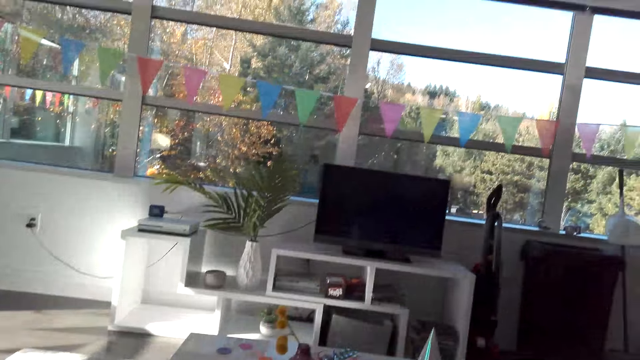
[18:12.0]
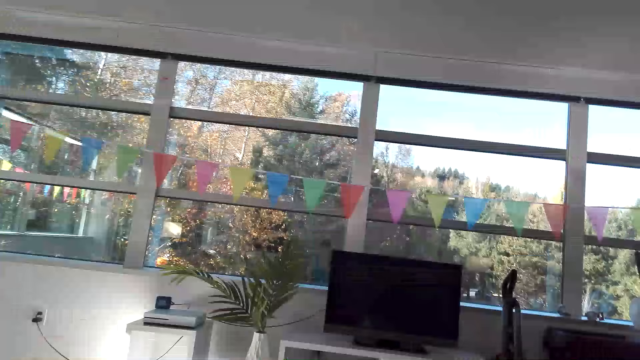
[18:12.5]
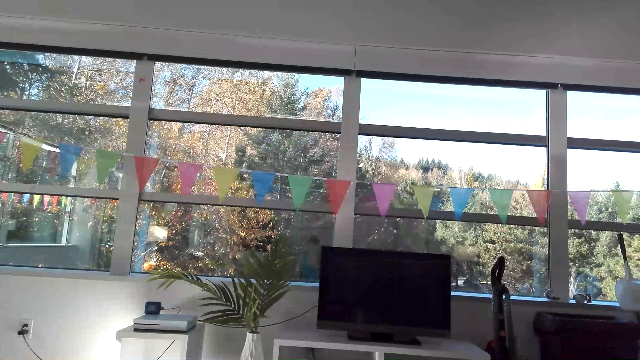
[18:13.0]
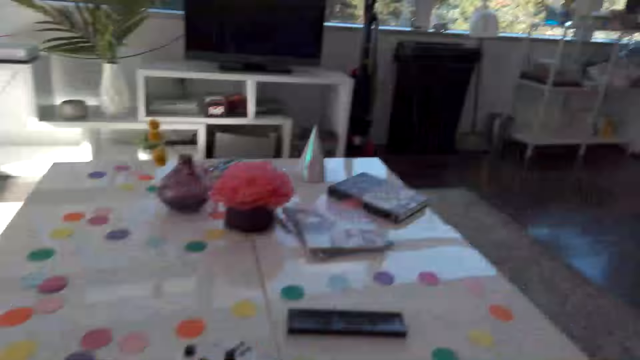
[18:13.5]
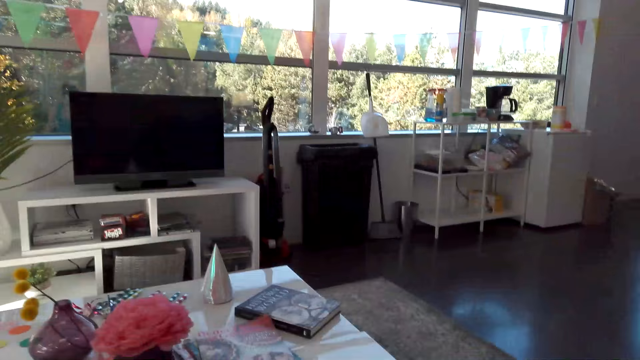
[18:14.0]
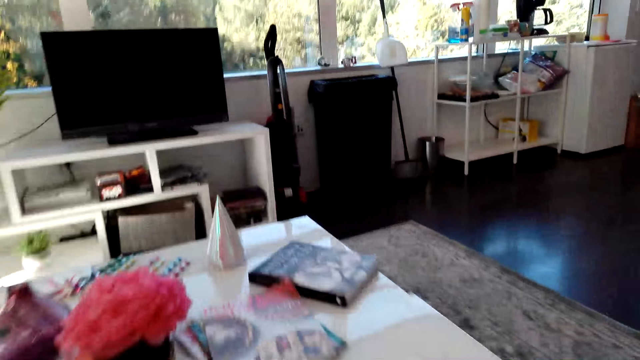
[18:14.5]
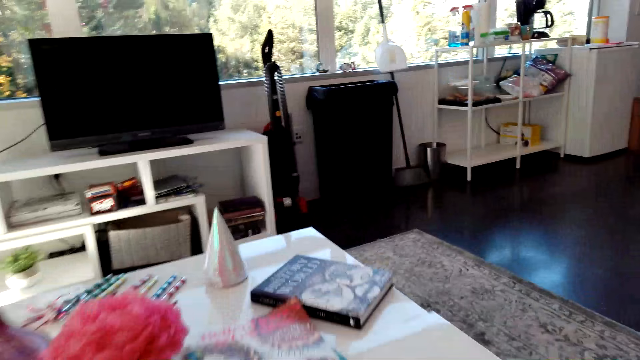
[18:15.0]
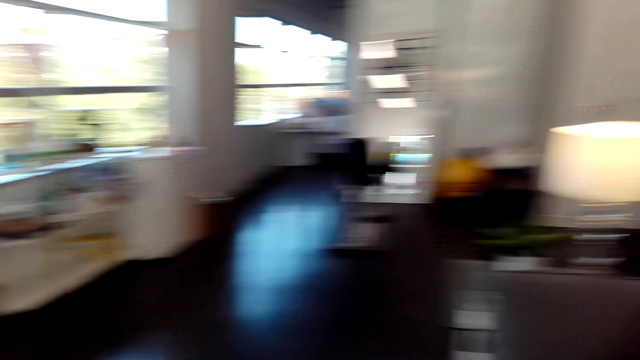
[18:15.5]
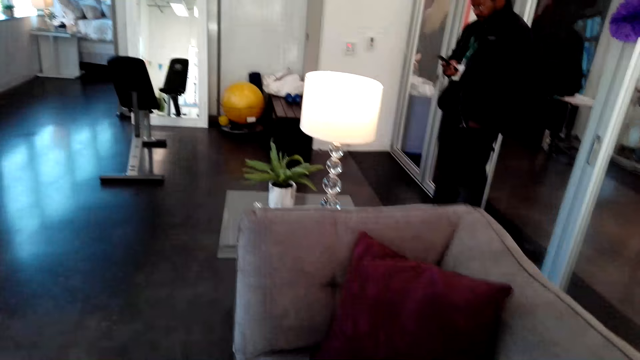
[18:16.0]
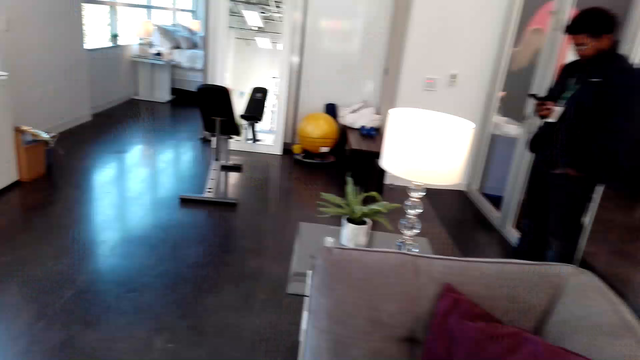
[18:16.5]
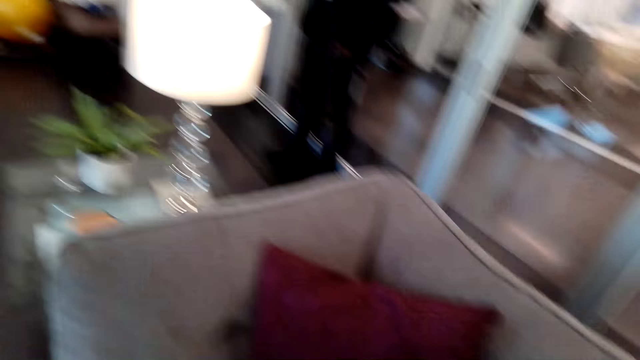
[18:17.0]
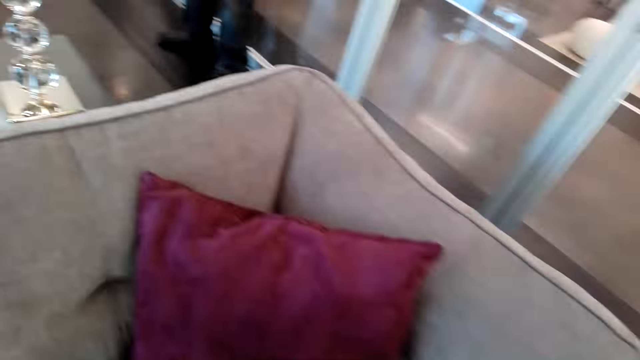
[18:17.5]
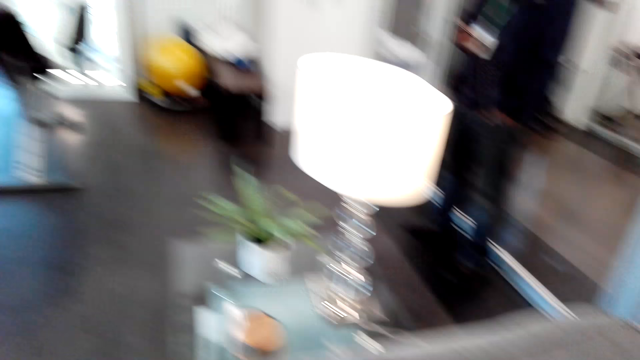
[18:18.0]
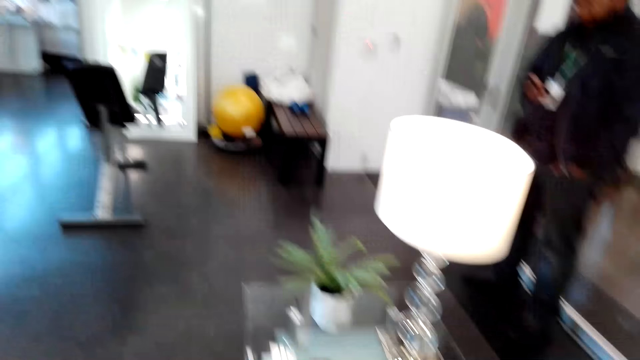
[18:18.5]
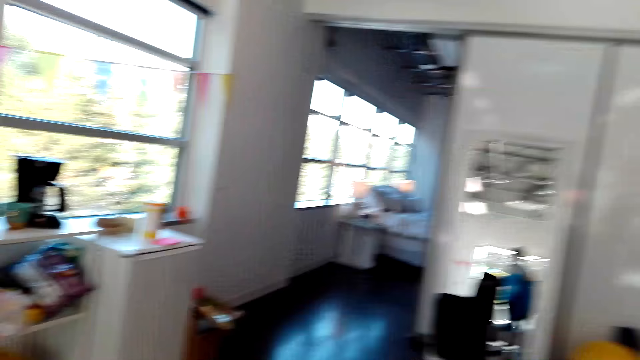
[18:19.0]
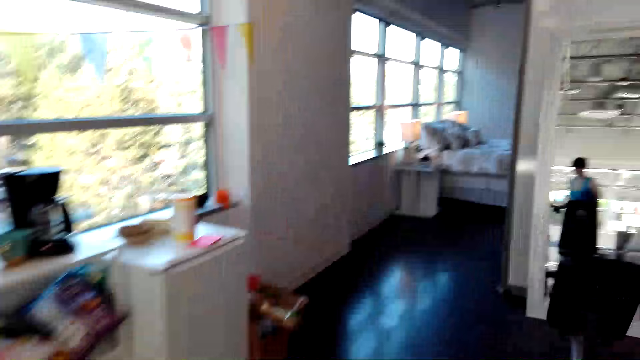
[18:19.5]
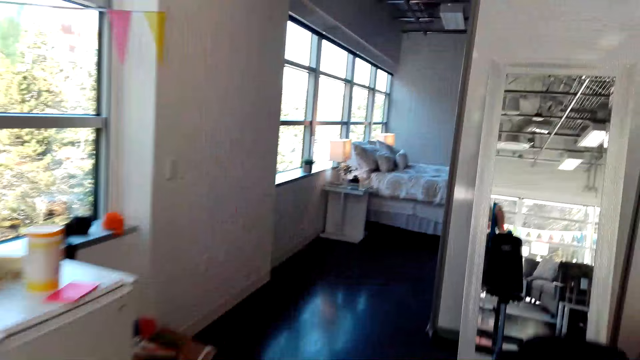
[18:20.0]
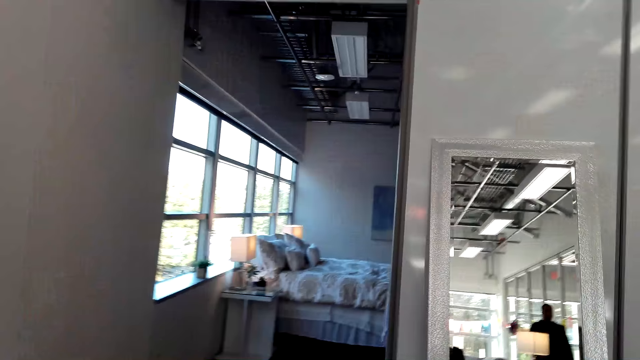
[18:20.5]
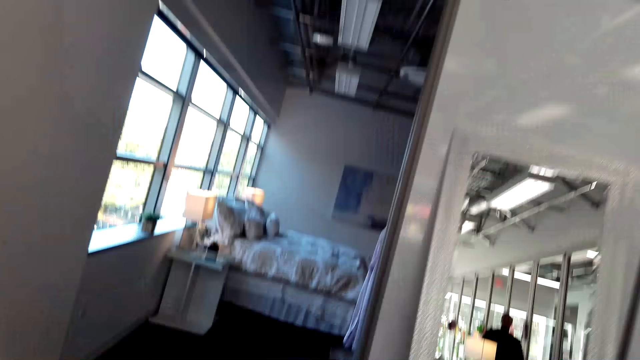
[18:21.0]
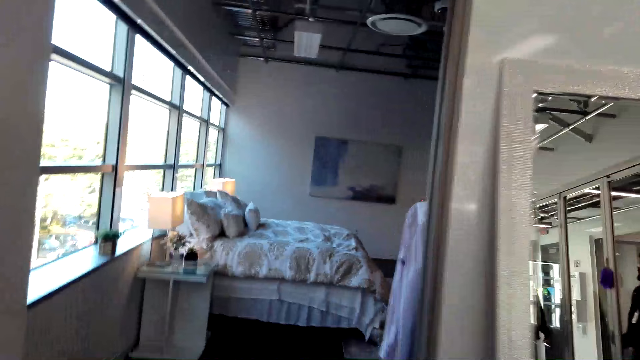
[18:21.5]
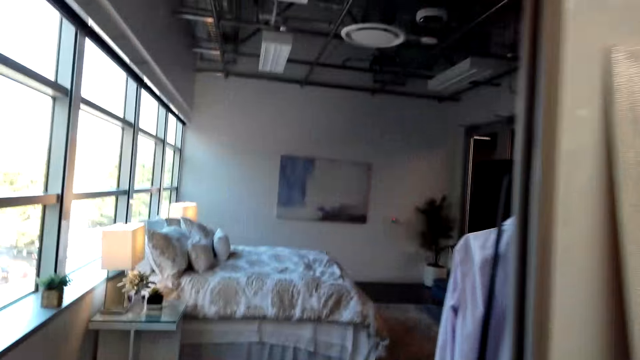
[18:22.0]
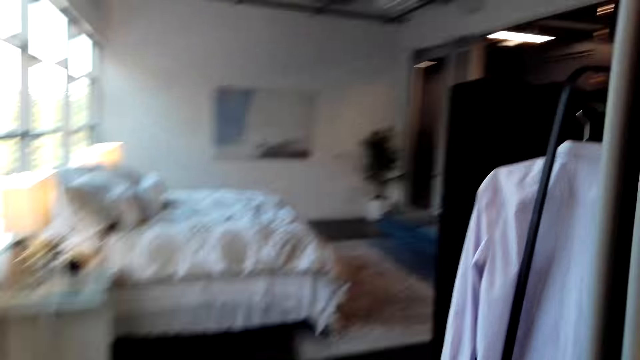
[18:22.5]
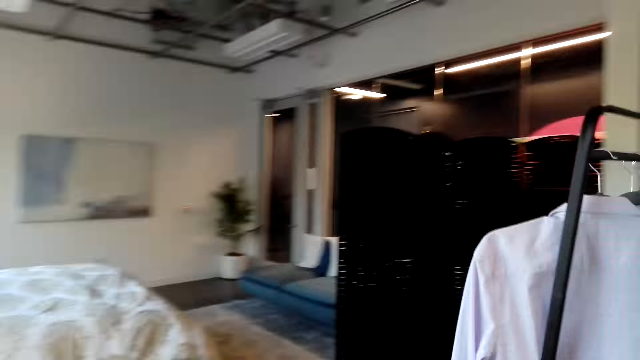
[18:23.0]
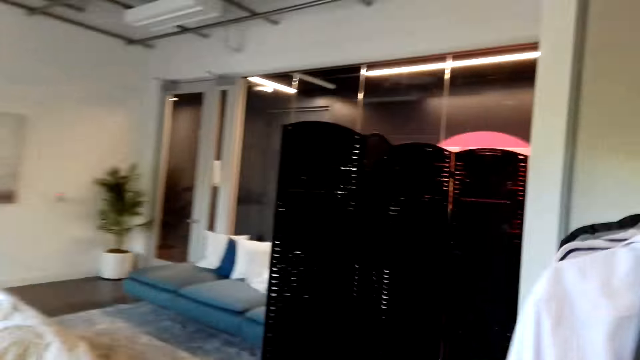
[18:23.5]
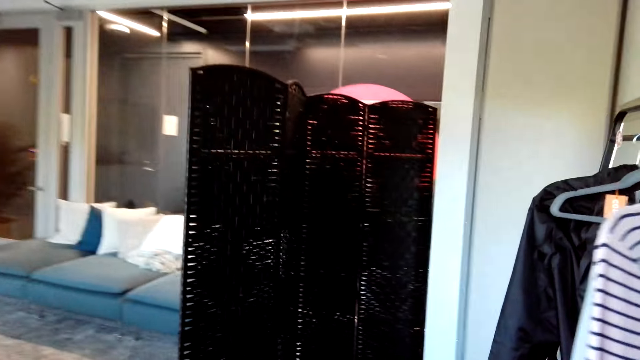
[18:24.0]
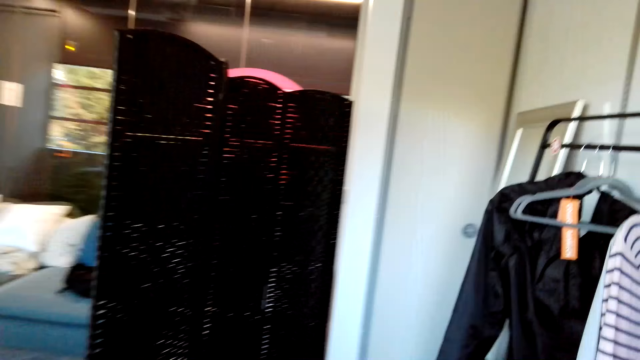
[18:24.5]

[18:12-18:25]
The camera wearer walks in the house. A man stands in the room. The camera wearer walks around the room.

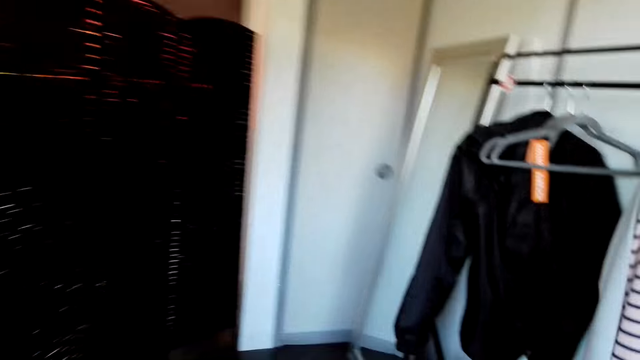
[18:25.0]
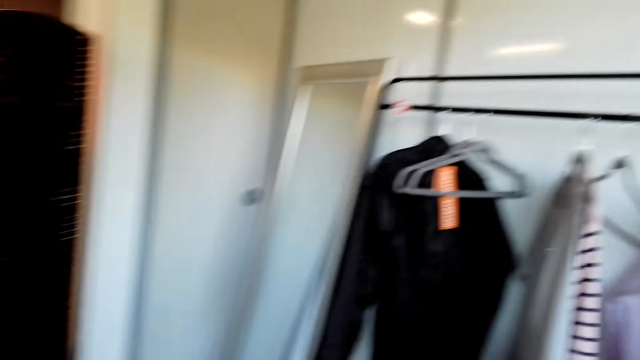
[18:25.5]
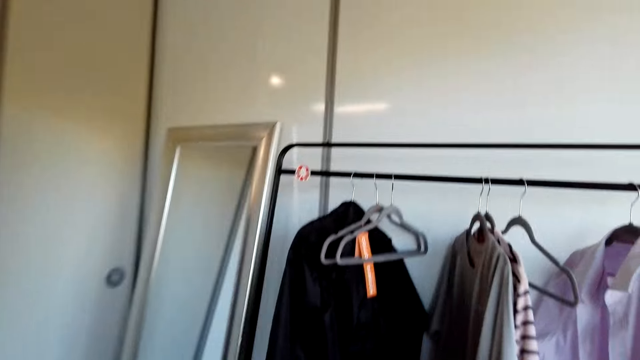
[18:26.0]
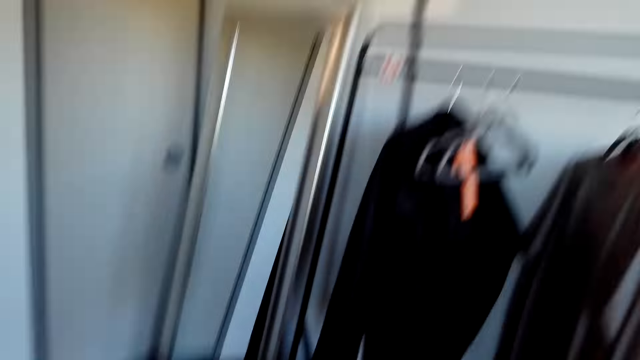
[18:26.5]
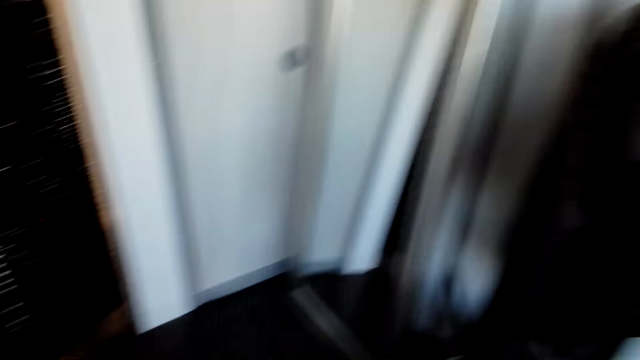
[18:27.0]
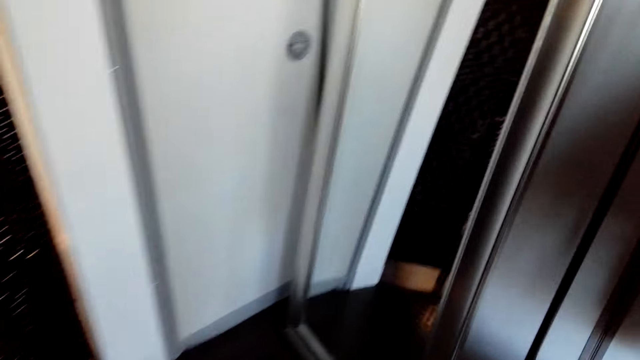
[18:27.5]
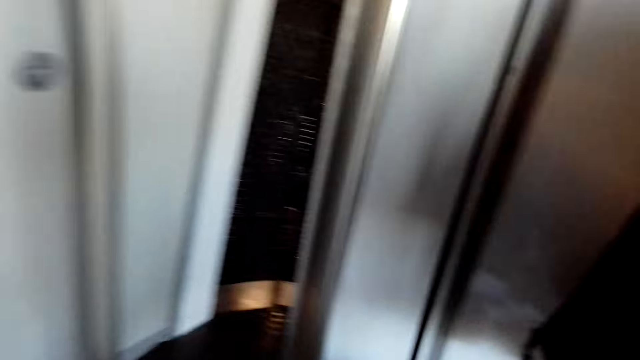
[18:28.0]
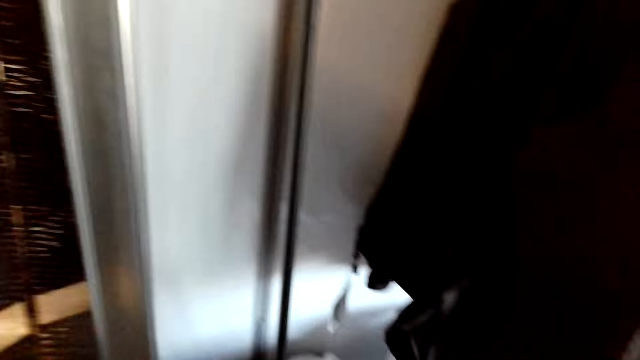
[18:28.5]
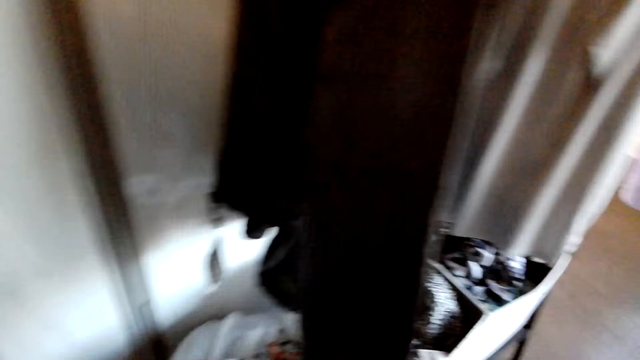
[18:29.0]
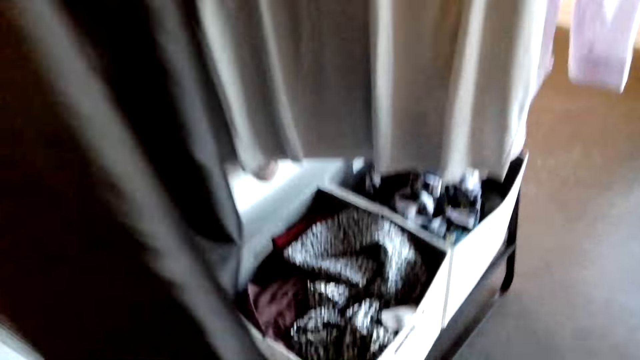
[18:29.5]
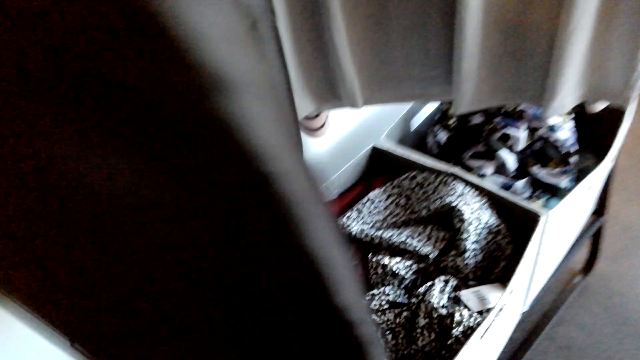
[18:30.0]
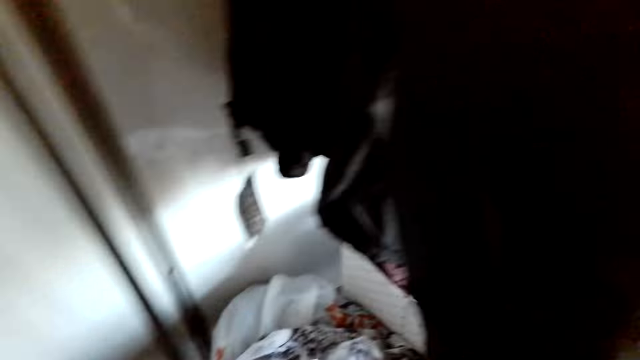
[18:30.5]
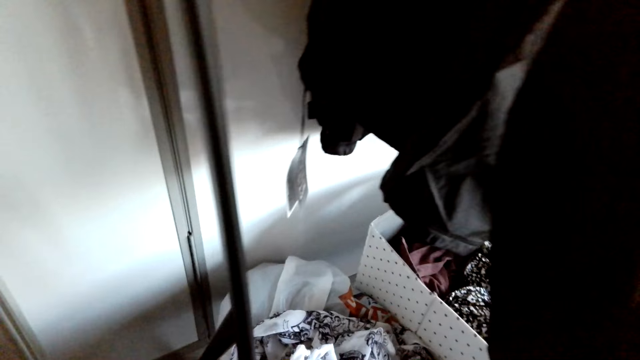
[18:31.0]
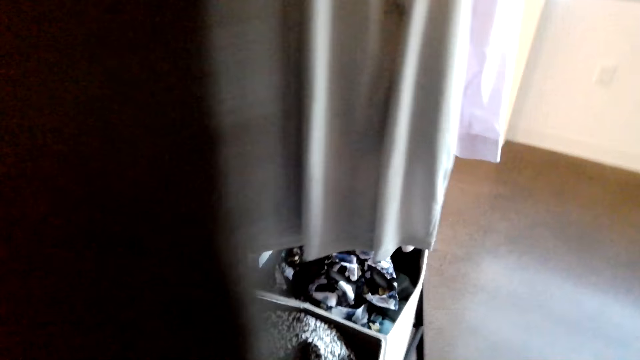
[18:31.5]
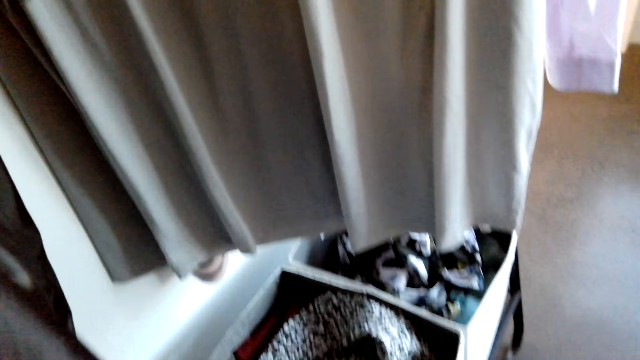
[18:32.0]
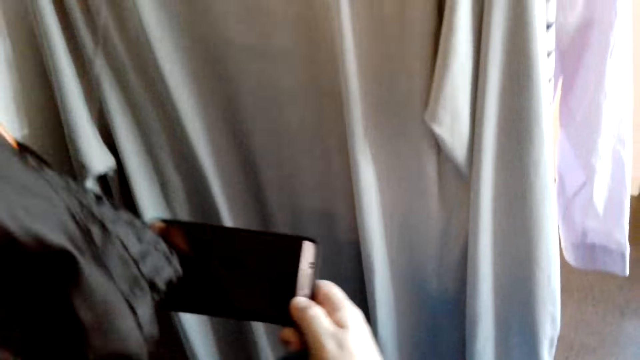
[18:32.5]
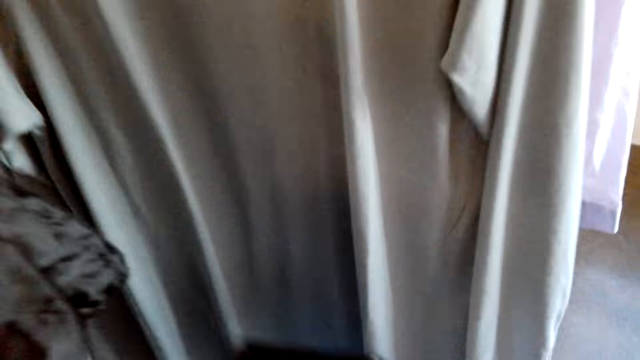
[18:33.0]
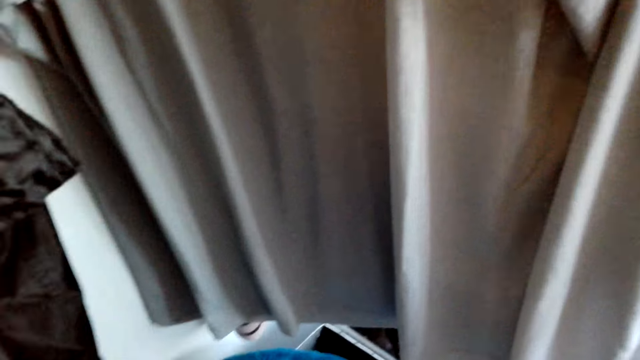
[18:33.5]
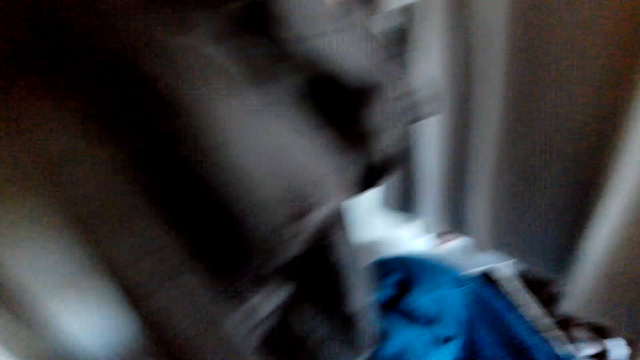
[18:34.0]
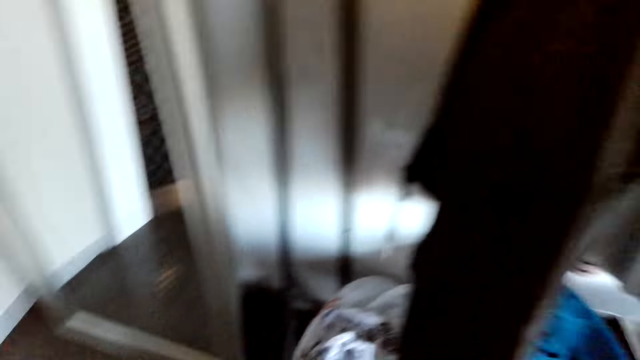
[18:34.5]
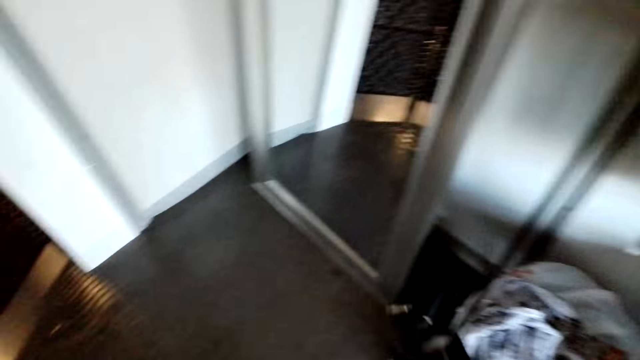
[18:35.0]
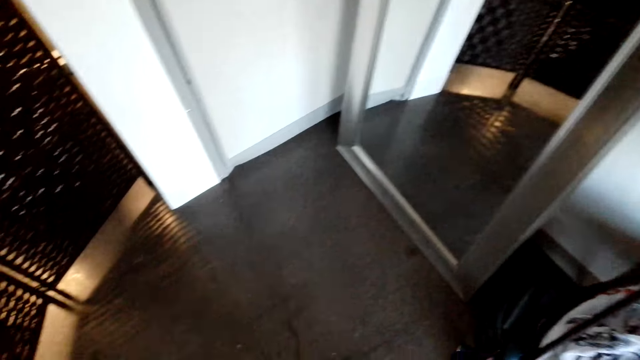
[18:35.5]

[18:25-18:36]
The camera wearer holds her phone in her hand in the house. She walks around the room.
